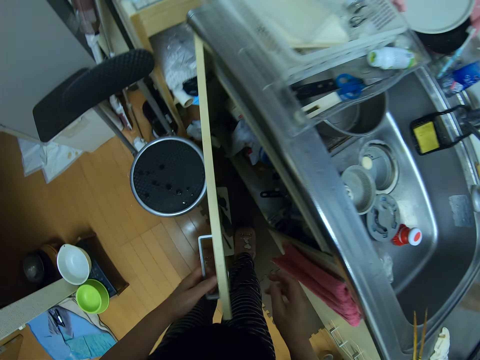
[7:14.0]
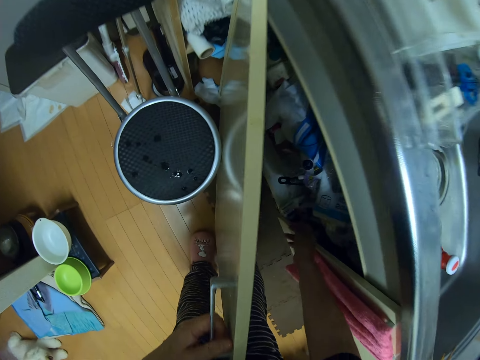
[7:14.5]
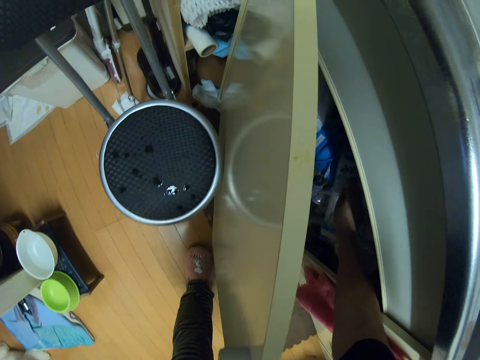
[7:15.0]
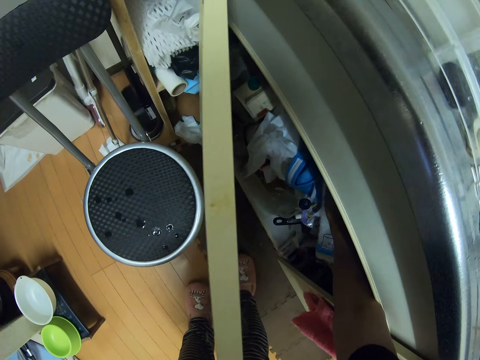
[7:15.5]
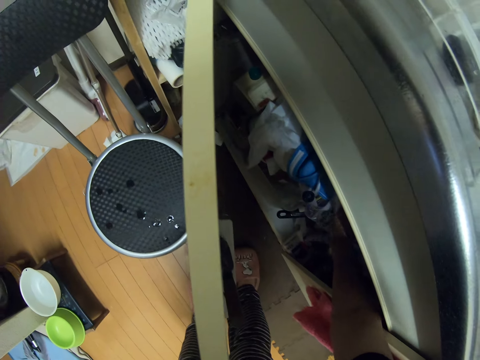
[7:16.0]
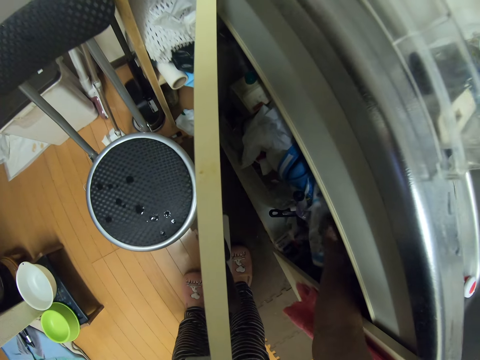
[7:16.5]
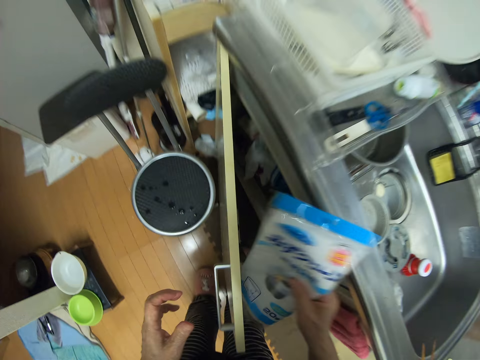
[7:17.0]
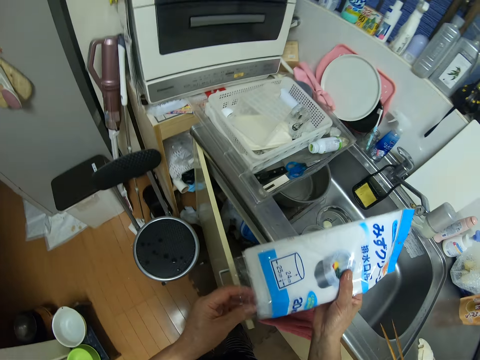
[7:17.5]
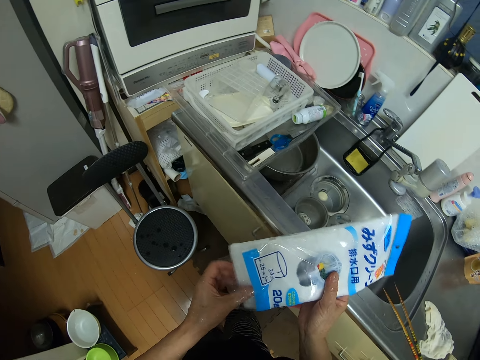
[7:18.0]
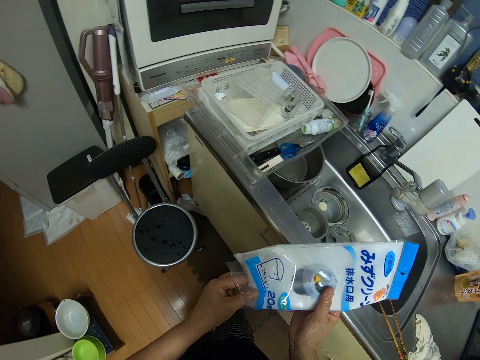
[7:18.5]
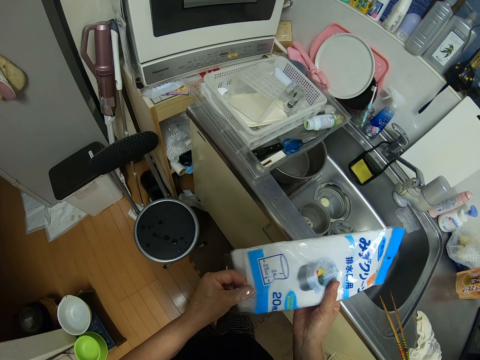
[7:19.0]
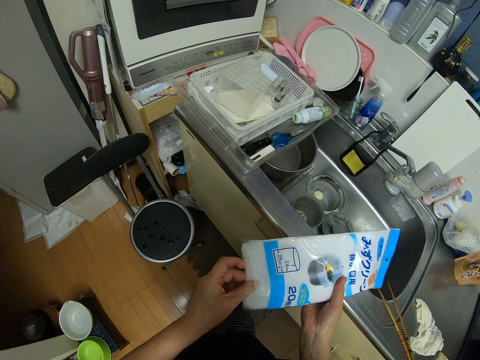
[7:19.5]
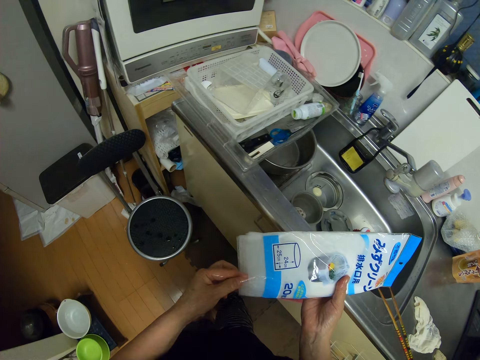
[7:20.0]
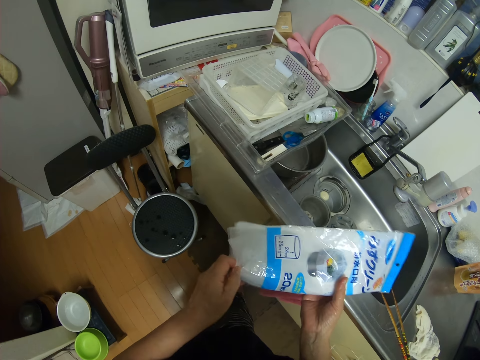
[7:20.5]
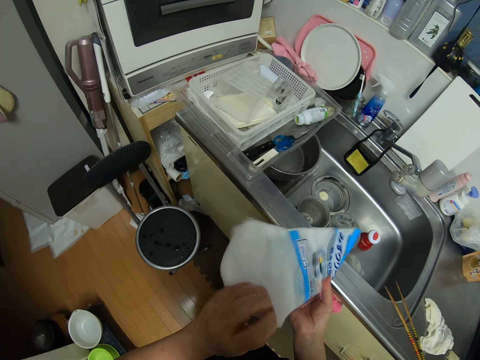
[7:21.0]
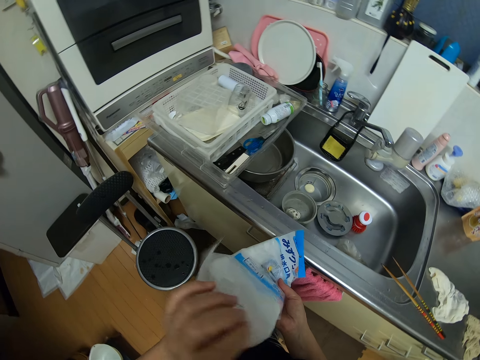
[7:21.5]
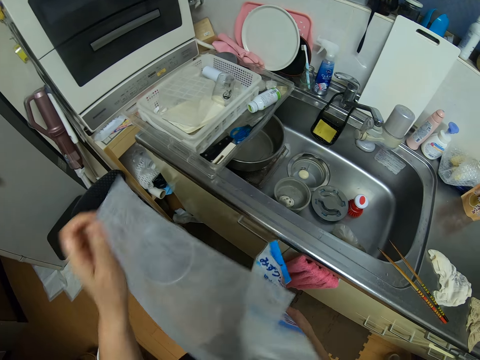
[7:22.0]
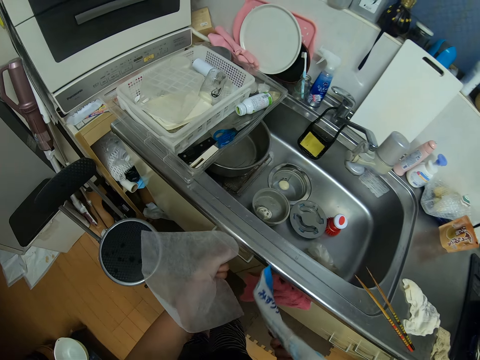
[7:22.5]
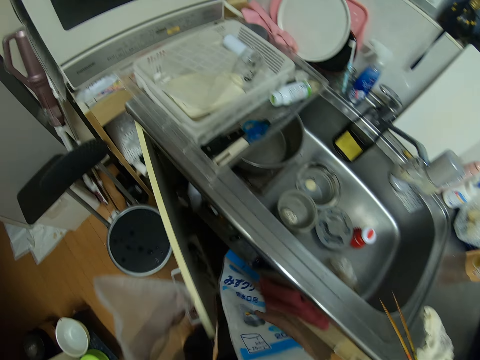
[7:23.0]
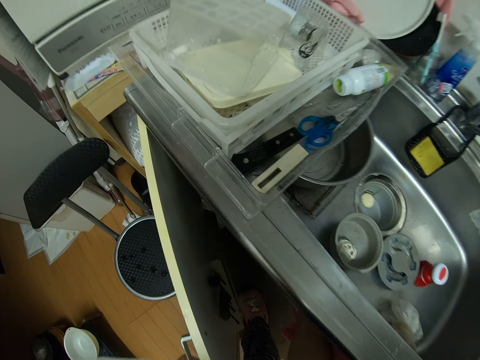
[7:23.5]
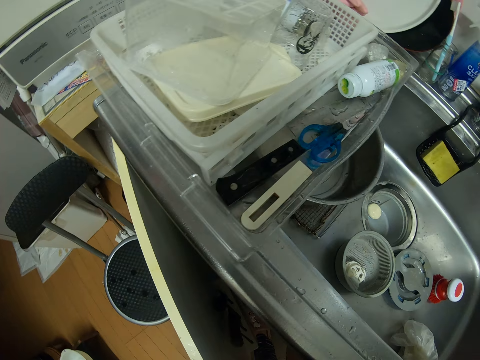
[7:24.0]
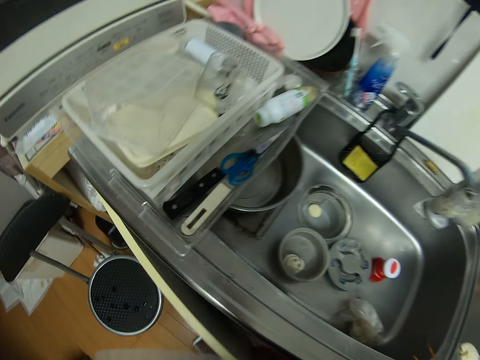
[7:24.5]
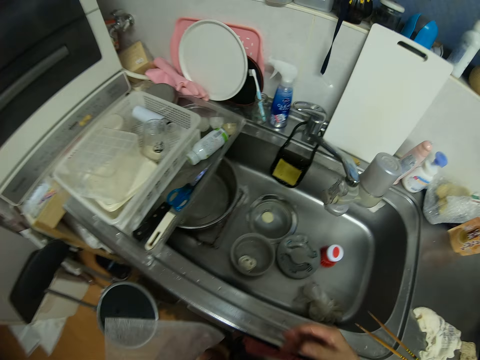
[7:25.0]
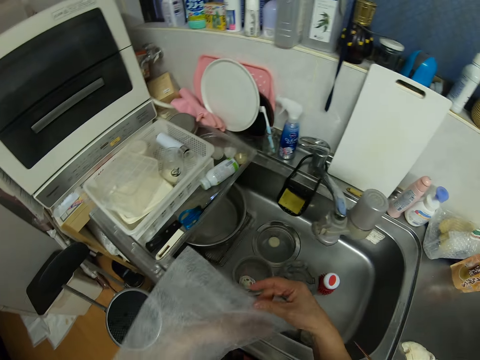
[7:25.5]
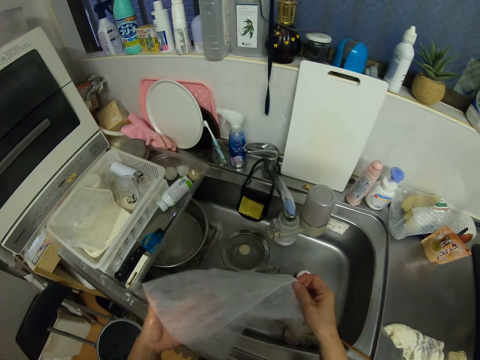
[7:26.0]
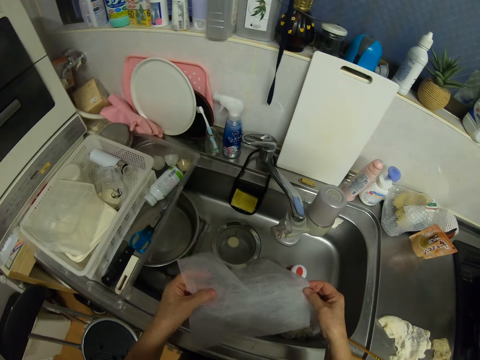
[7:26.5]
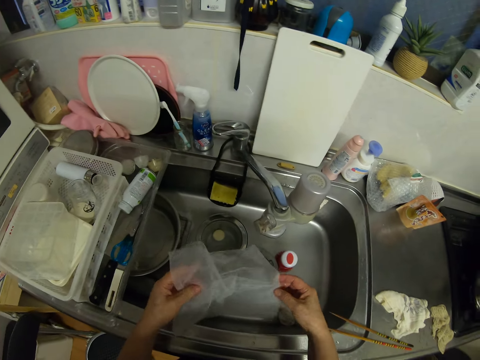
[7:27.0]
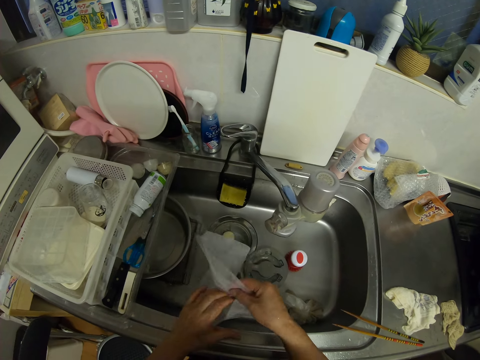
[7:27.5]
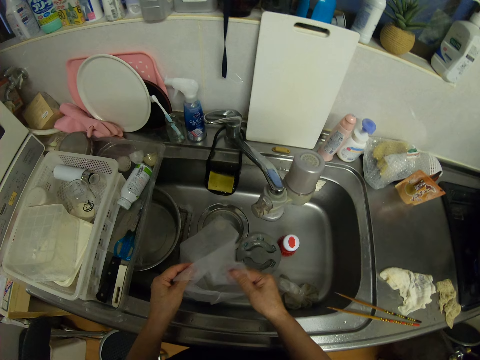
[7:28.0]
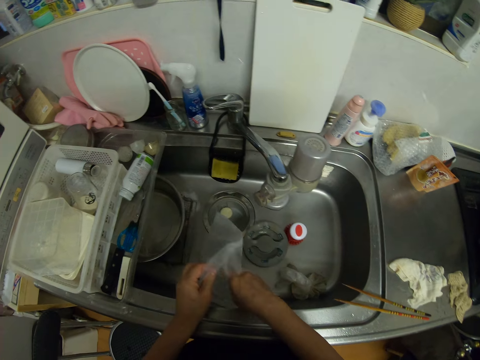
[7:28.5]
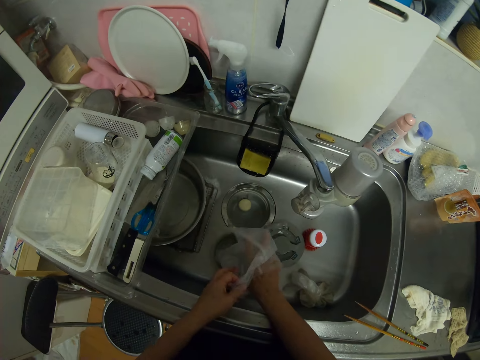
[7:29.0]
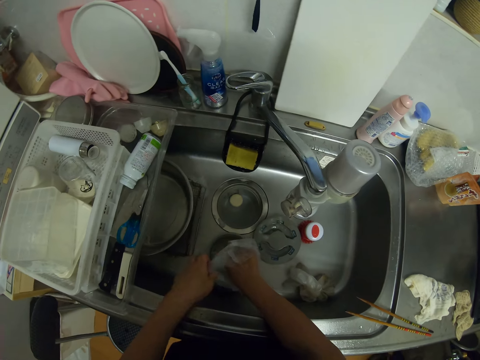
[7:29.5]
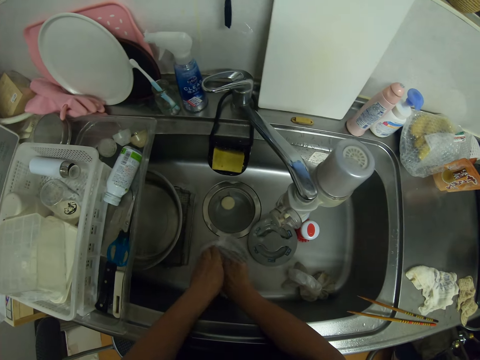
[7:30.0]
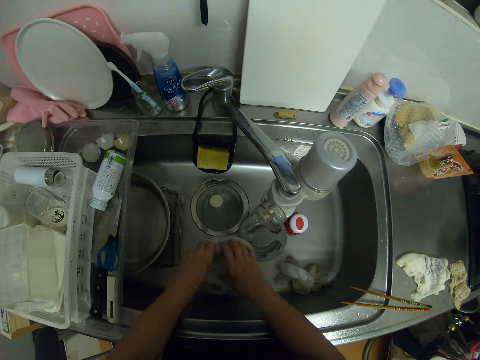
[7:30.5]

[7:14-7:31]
The camera wearer opens the drawer underneath the kitchen sink. They bring out a nylon from the drawer. They remove a net nylon mesh or paper from the nylon. They open the drawer underneath the kitchen sink. They take back the other papers. They put the nylon in the drawer. They close the drawer. They open the paper. They attach the net nylon mesh to the kitchen sink drainage.

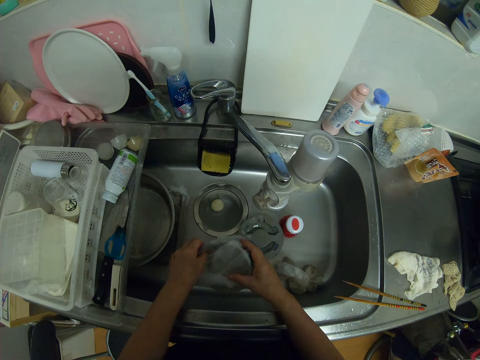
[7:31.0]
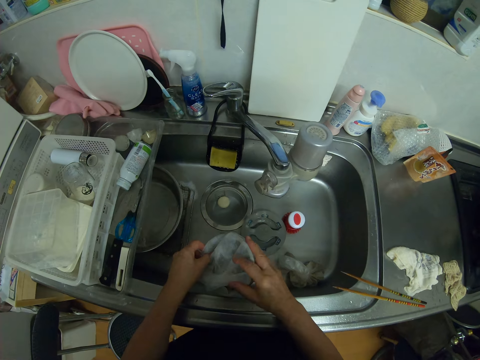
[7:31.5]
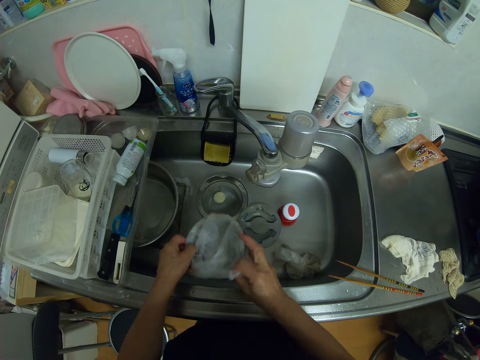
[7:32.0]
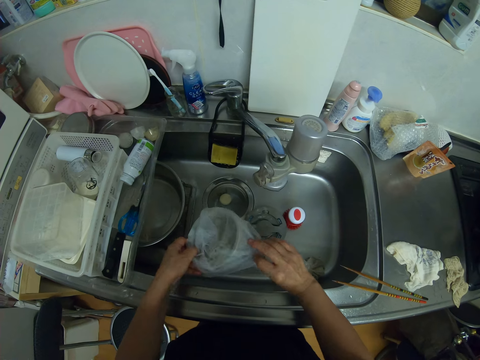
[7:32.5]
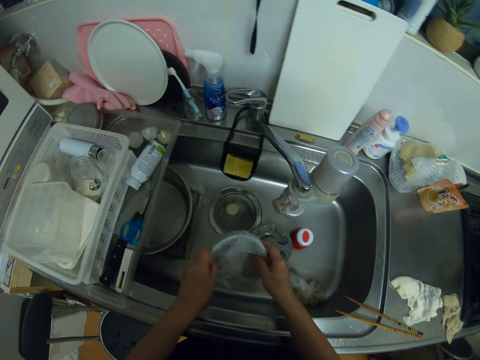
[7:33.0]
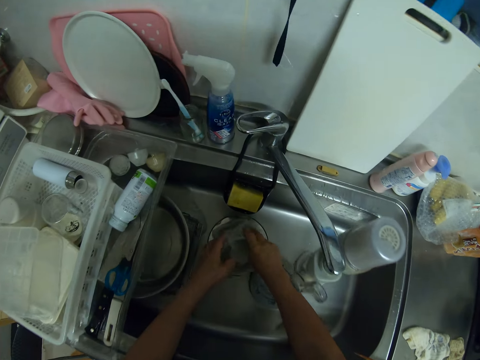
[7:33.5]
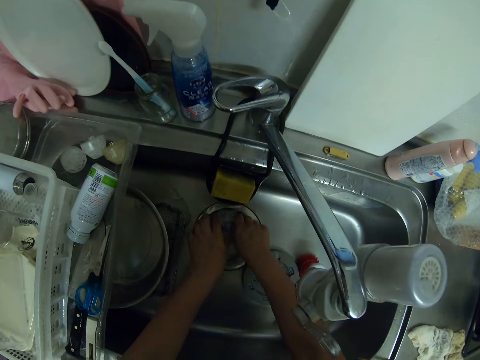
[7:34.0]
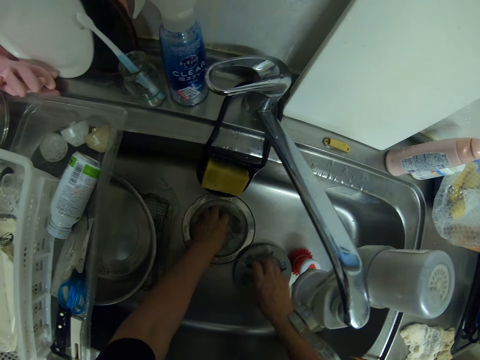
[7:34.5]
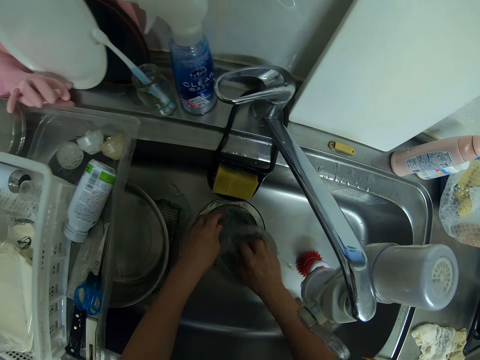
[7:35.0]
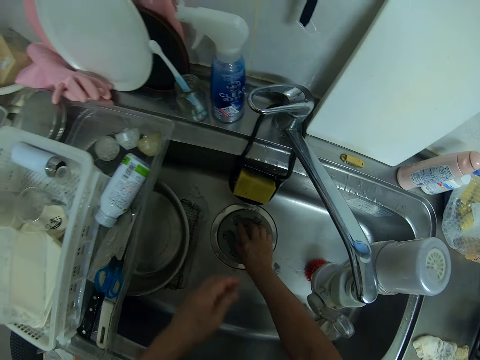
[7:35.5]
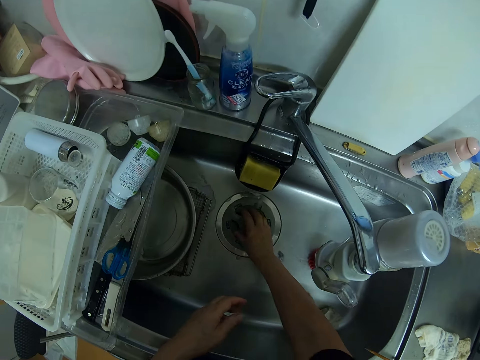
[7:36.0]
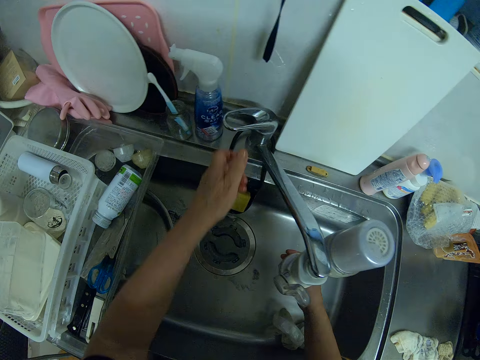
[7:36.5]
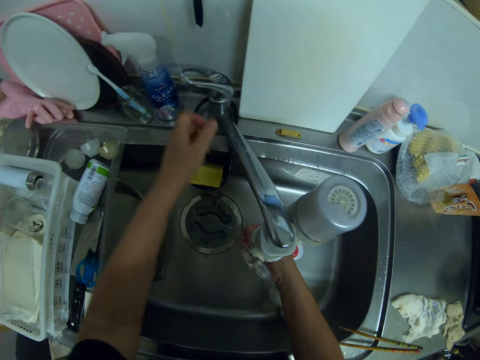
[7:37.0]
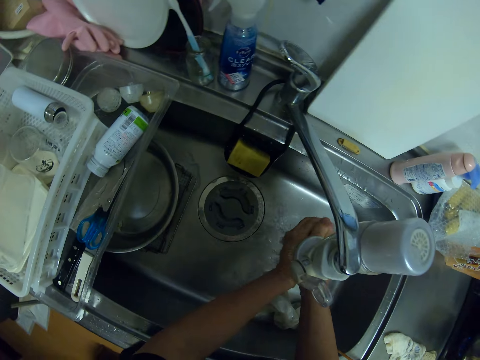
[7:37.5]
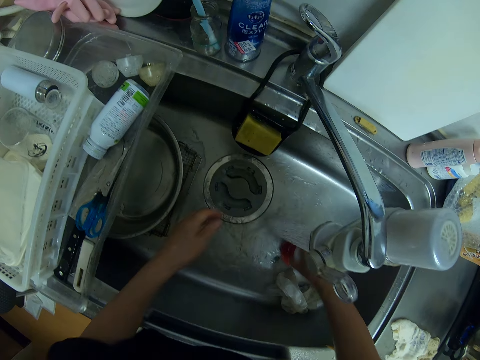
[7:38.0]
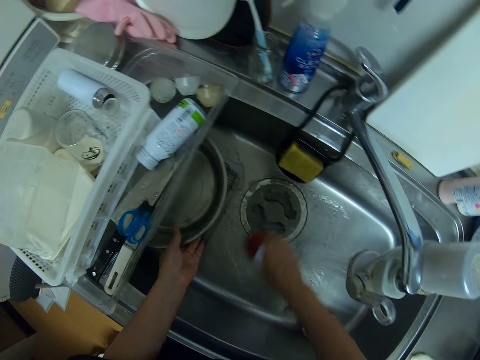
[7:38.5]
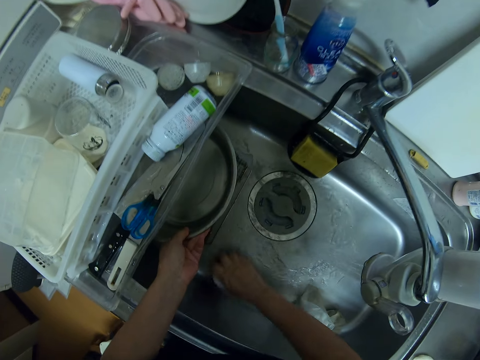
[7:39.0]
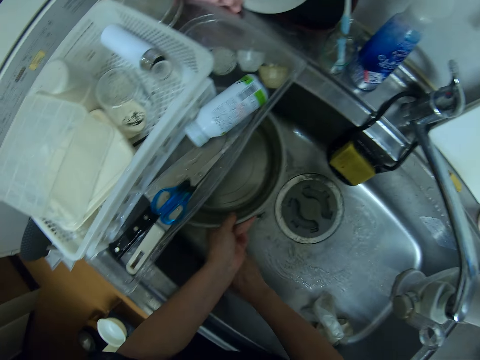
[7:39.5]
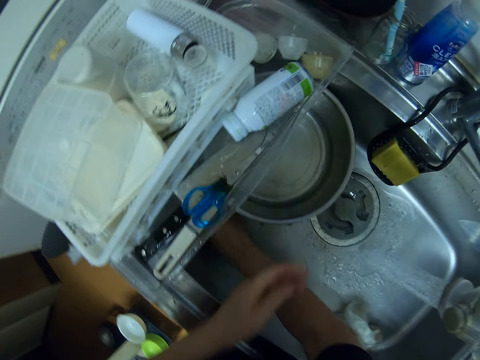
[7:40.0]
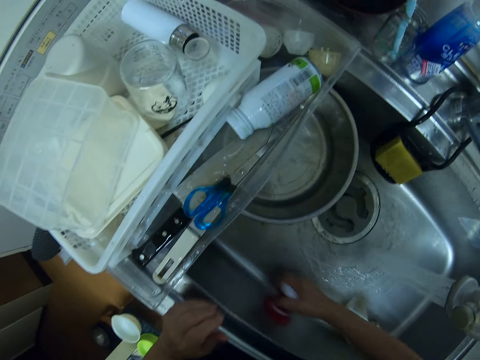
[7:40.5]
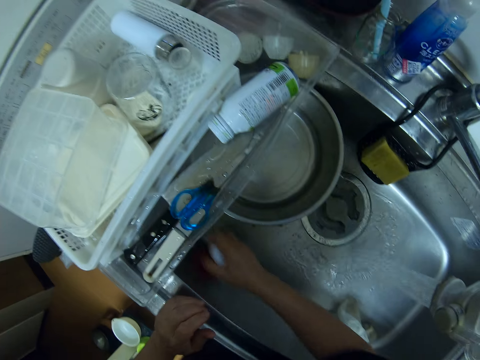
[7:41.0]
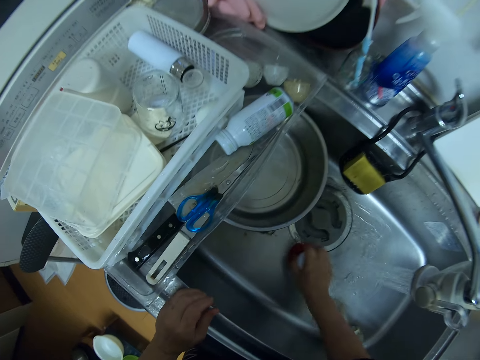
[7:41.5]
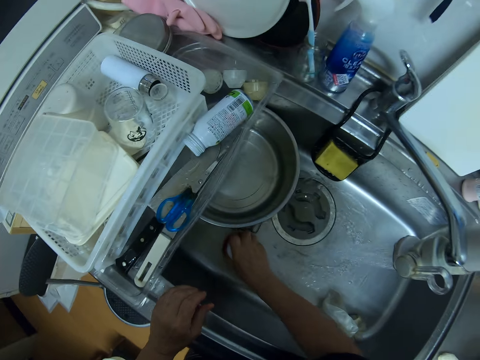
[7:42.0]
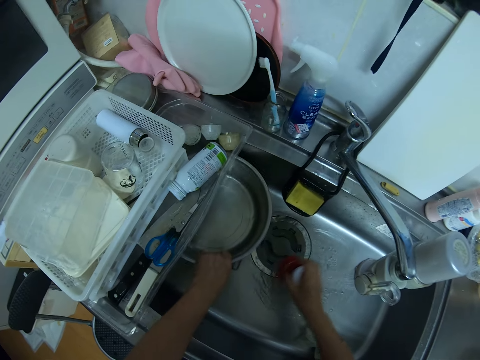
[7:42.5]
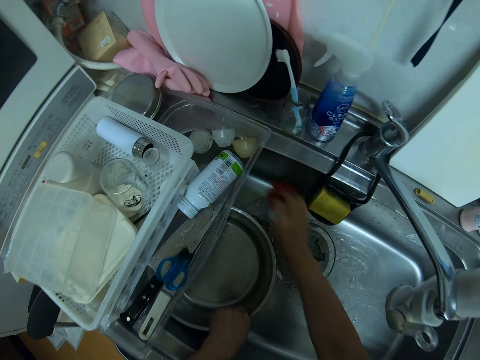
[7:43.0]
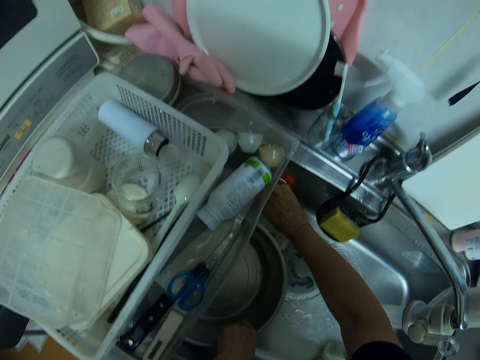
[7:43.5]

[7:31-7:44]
The camera wearer fixes the sink strainer liquid filter to the sink. He rinses his hands with the tap water. He opens the water tap. He washes the sink with a brush. He scrapes the sink. He moves the bucket in the sink.
